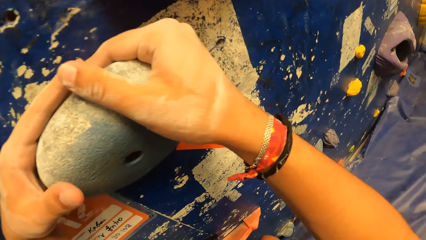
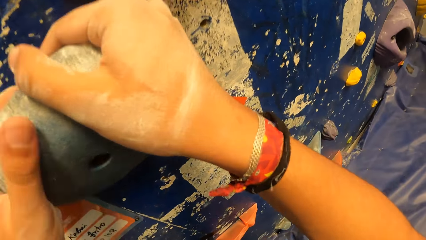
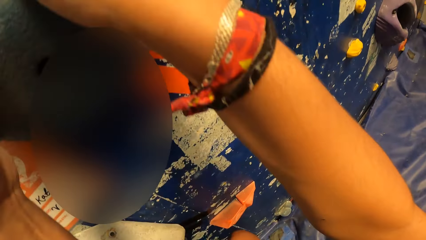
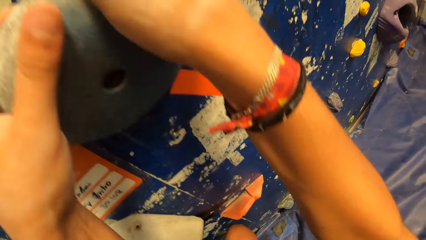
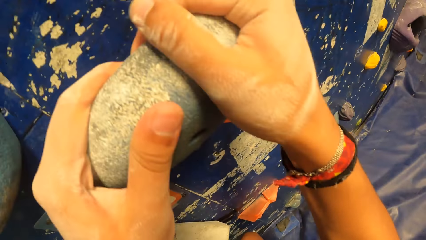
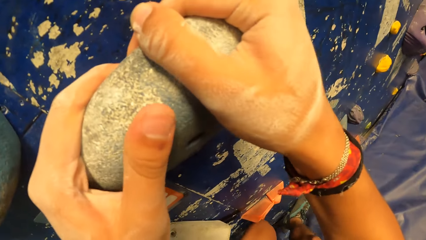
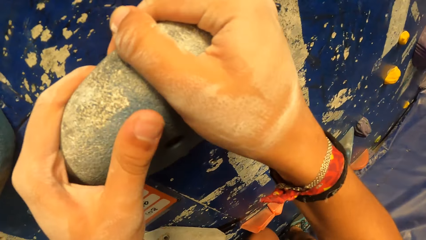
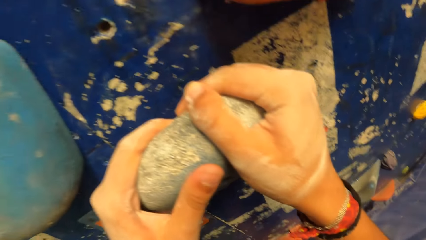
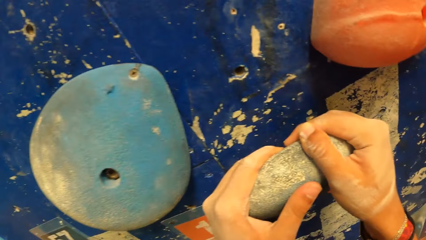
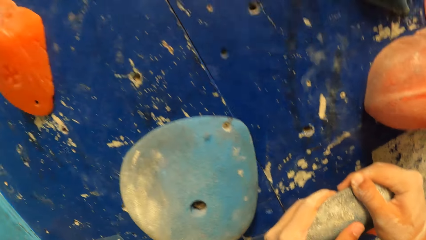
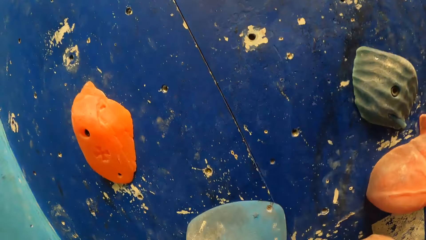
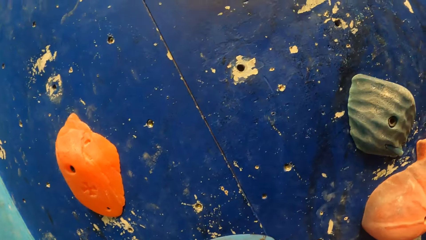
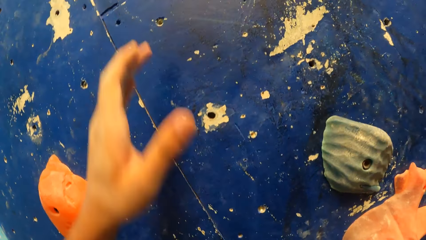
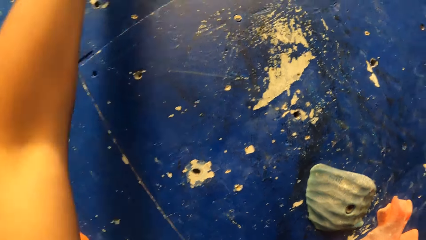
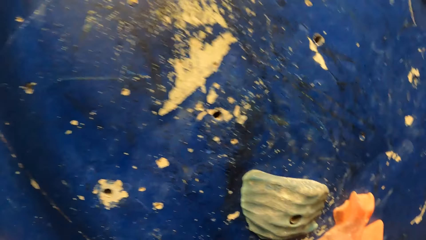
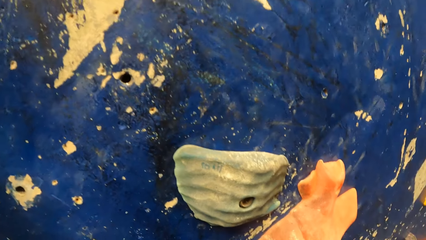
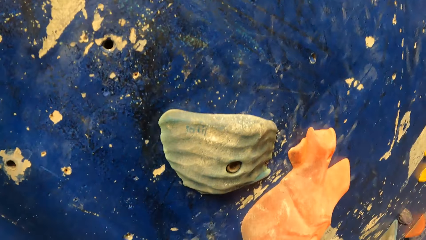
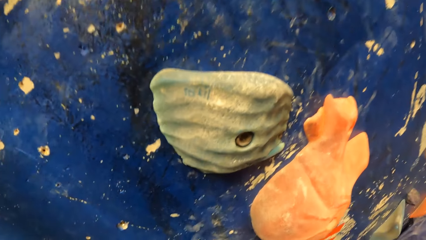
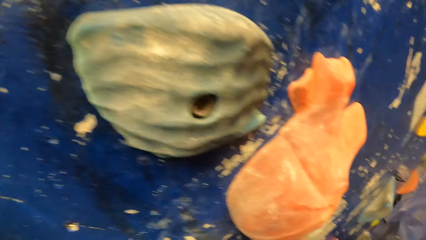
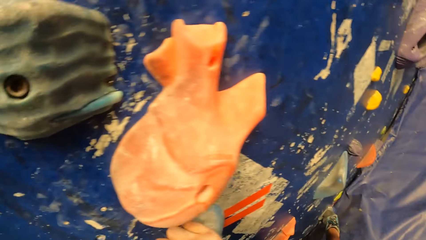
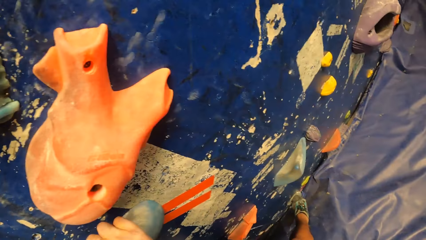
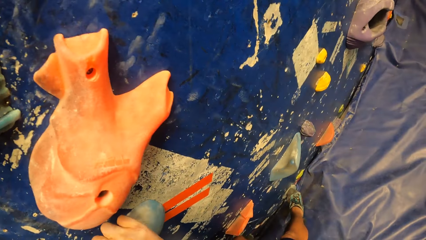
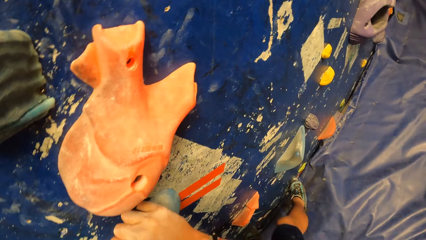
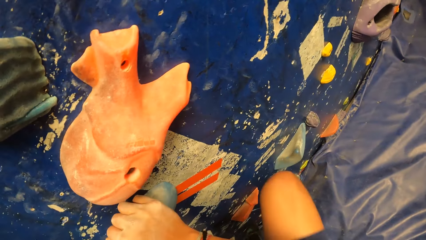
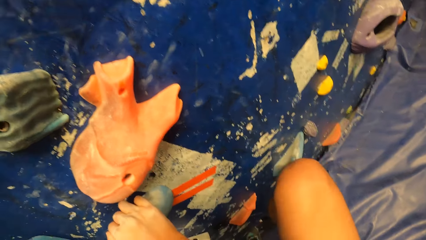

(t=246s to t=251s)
The camera wearer climbs the bouldering wall.

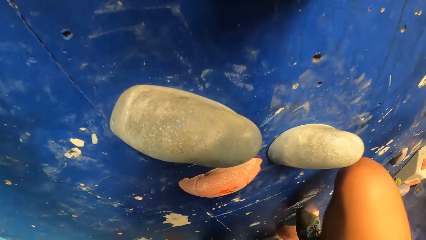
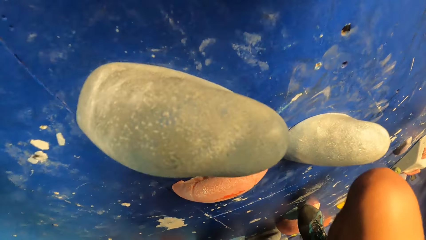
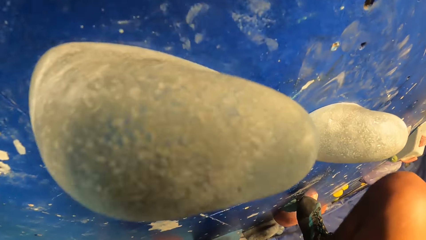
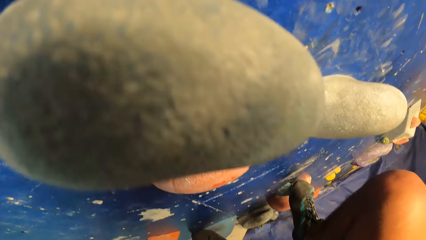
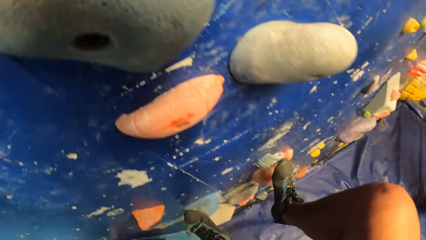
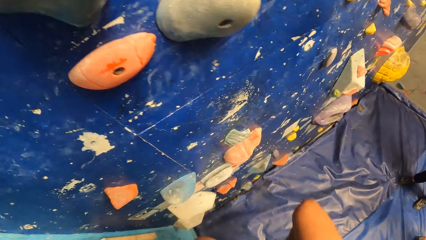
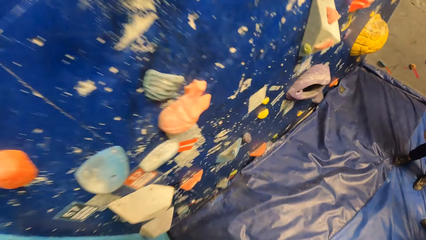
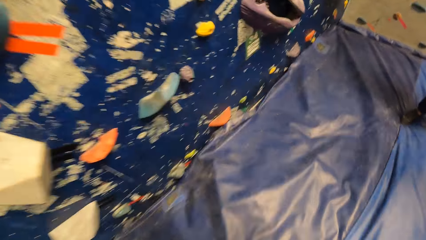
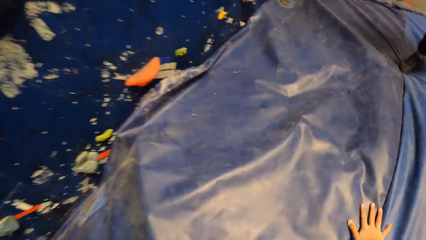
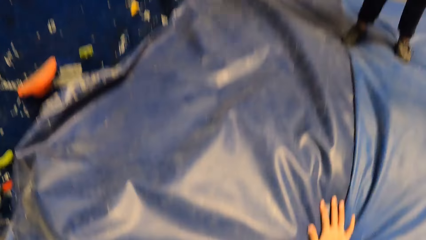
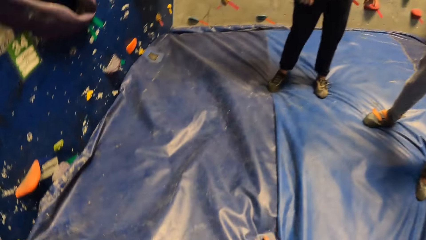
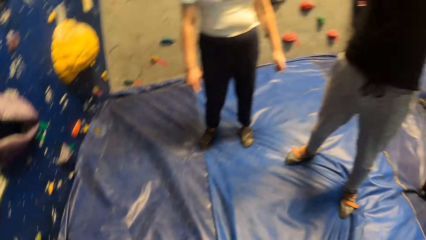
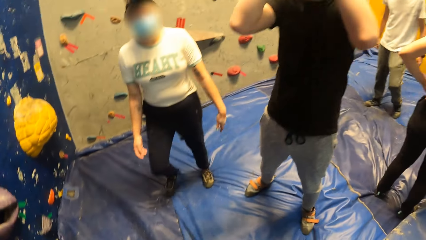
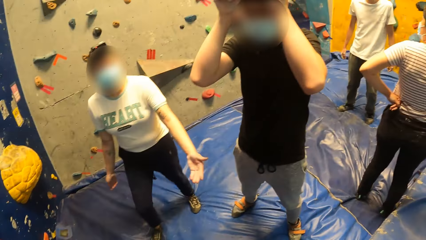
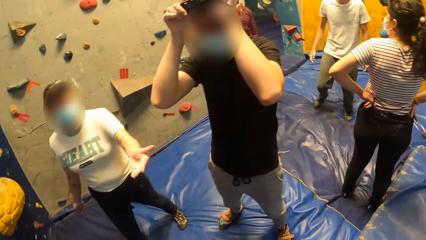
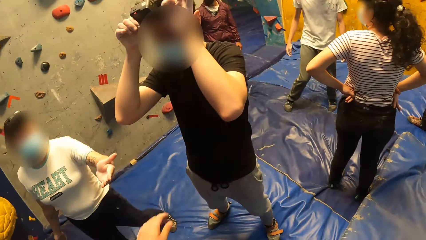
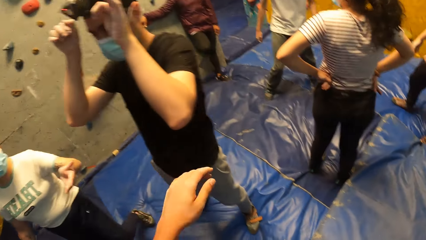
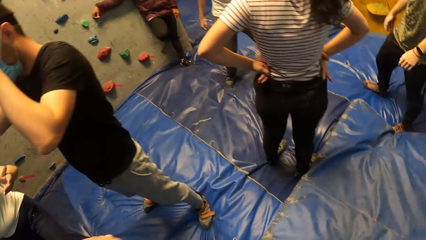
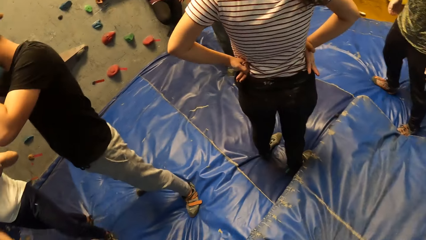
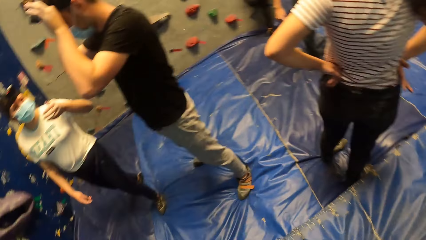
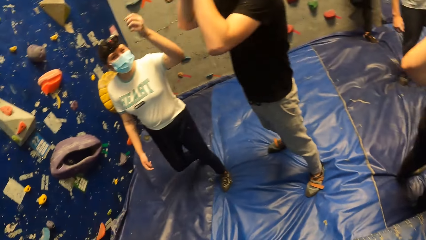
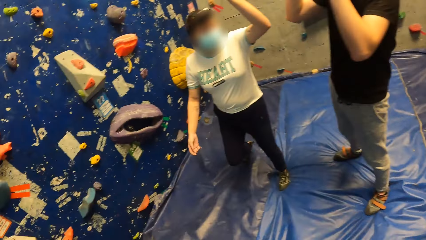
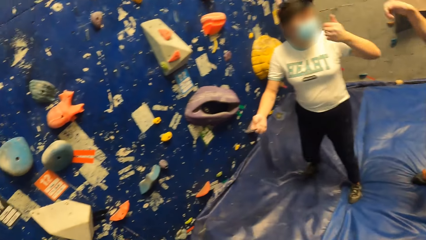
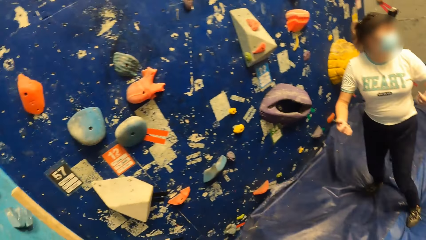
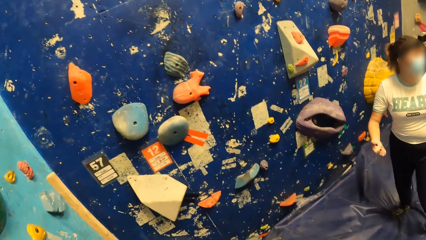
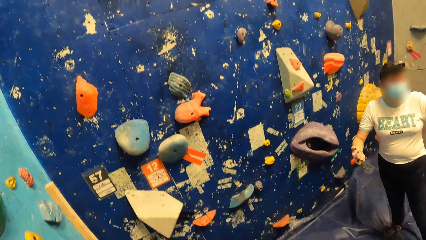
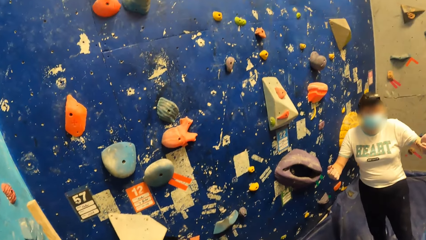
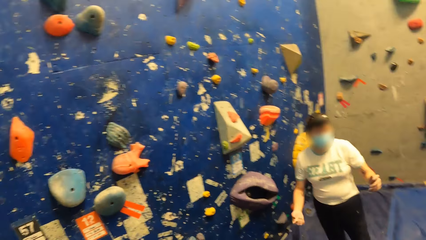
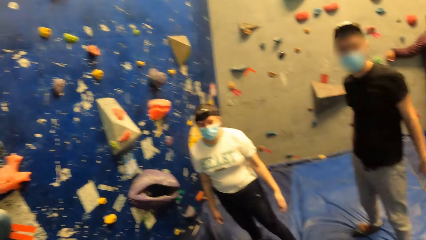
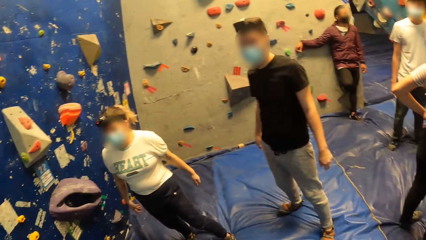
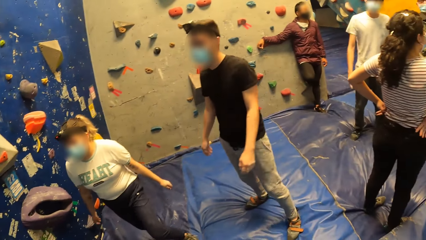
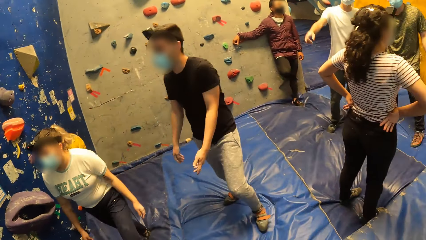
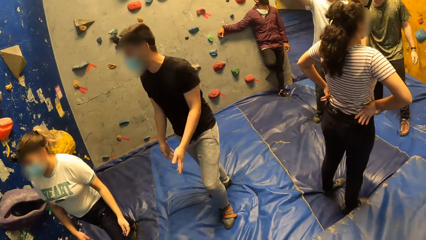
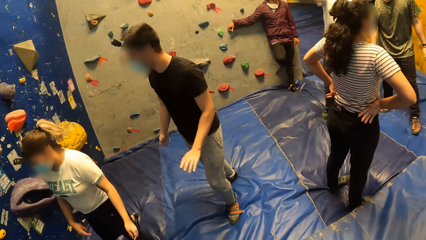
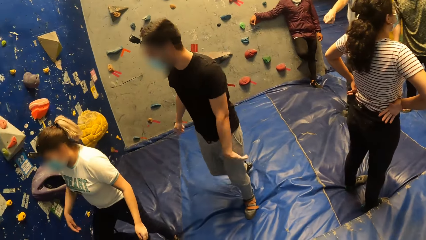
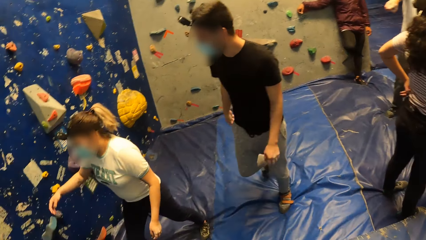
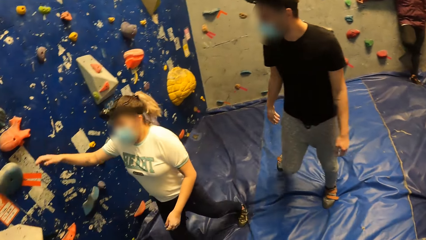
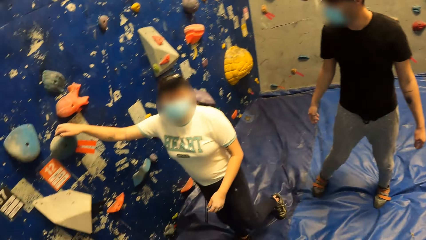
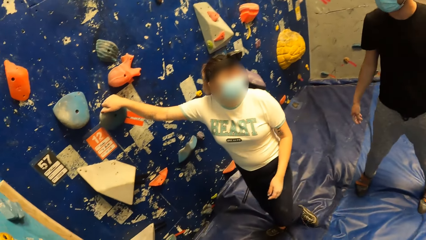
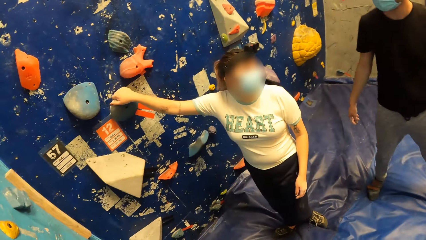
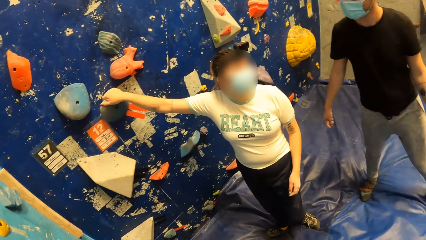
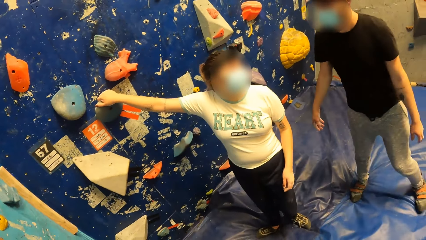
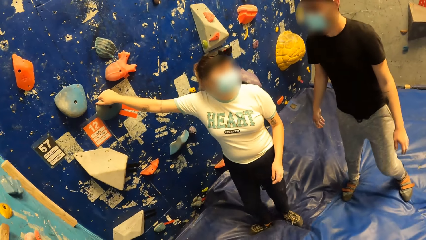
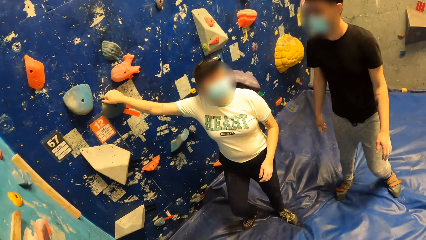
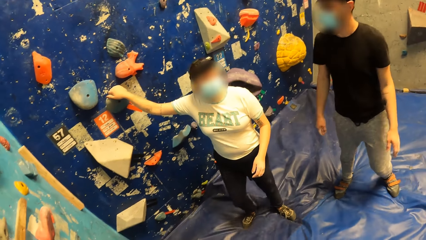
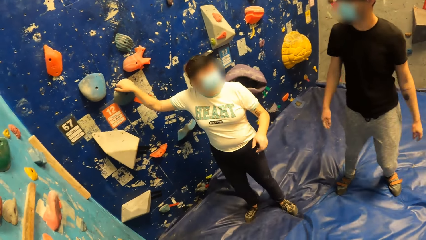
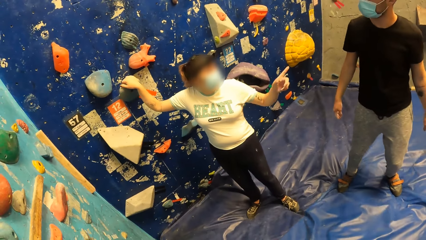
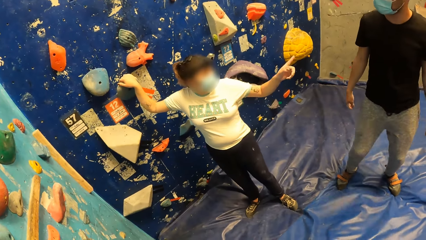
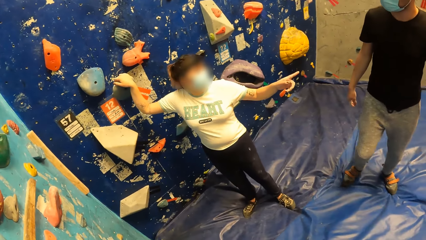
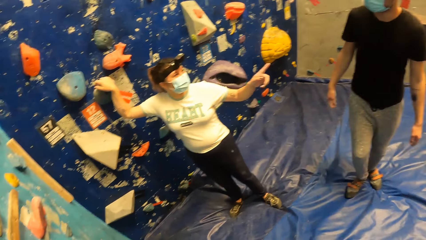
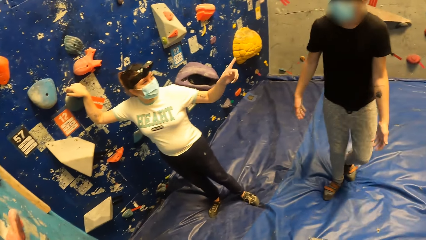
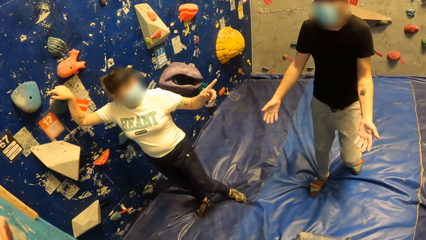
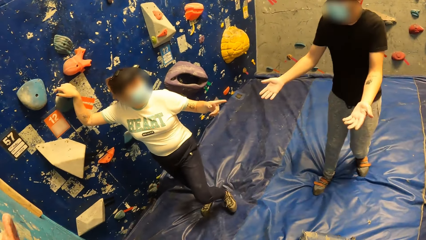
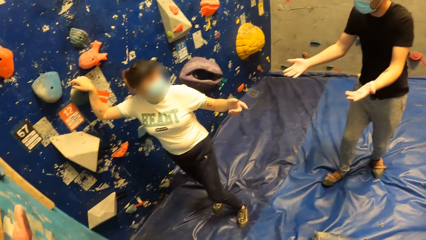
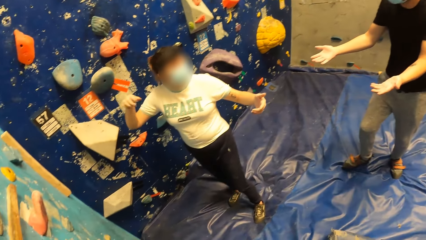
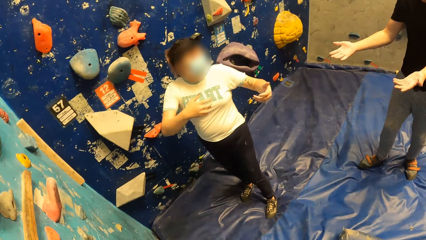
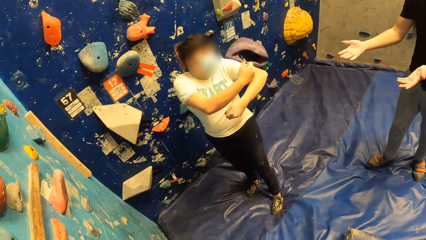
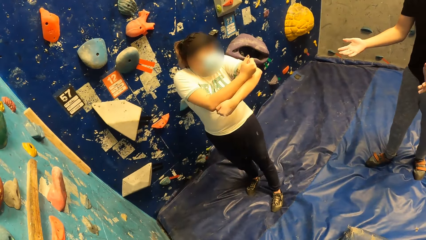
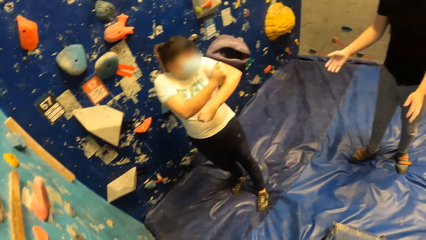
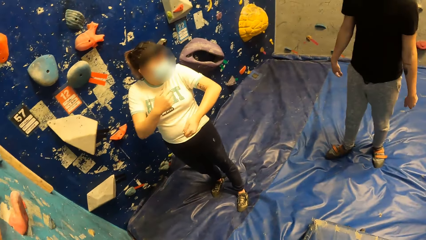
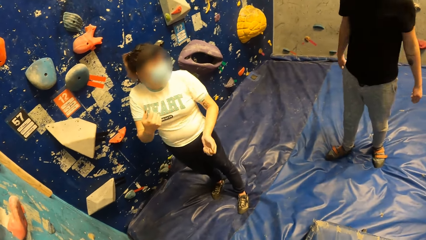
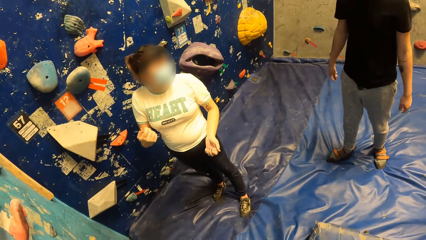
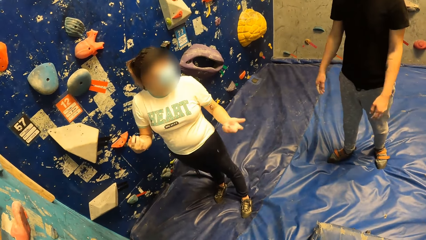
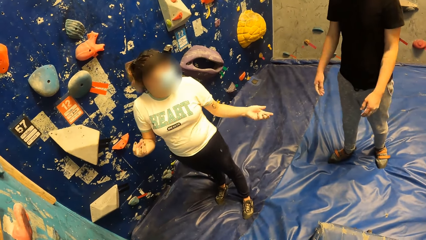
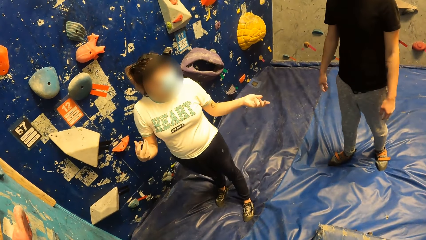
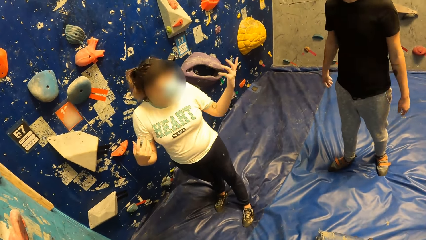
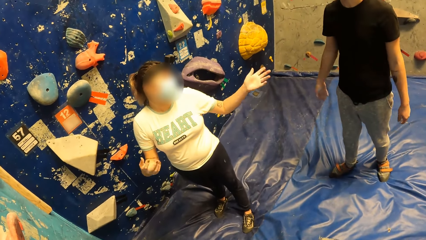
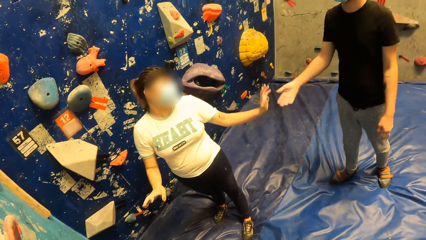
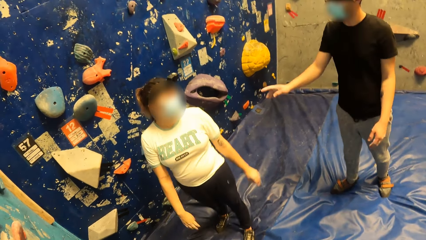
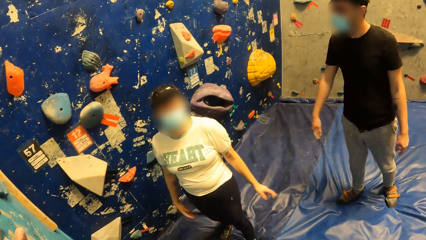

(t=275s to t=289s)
The camera wearer jumps down from the bouldering wall to the crash pad. He places his right hand on the crash pad. A woman points at the camera wearer. A man touches his camera. Another woman interacts with another man. The camera wearer looks around. The first man looks around. The second woman places her right hand on a climbing hold. The first woman touches the climbing wall part. A third woman withdraws her right hand from the climbing hold. A third man sways hands. A fourth woman folds hands and sways hands.
